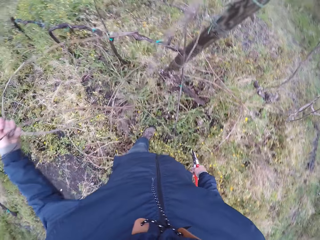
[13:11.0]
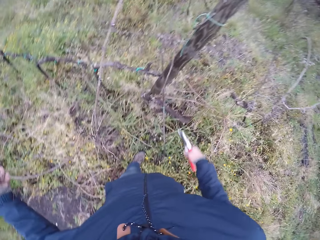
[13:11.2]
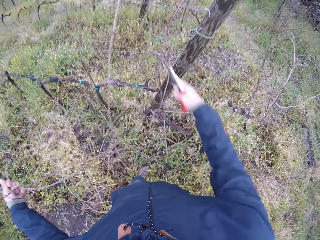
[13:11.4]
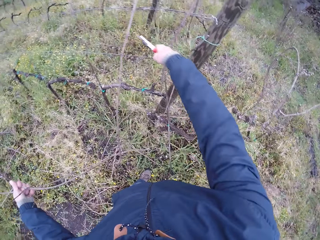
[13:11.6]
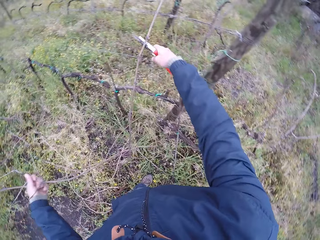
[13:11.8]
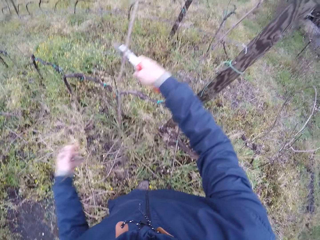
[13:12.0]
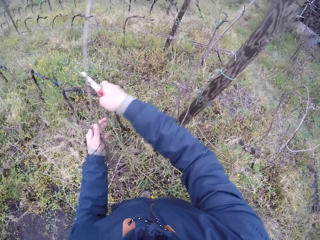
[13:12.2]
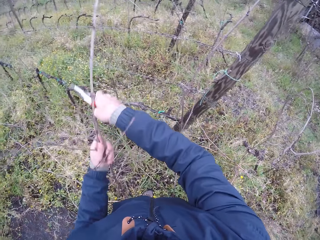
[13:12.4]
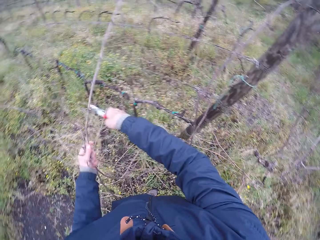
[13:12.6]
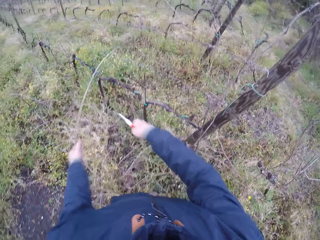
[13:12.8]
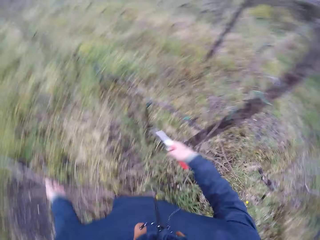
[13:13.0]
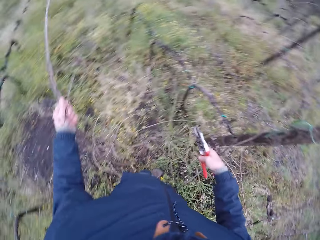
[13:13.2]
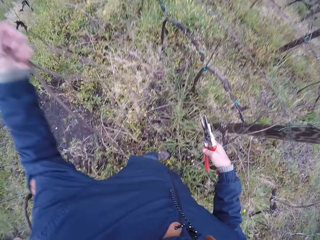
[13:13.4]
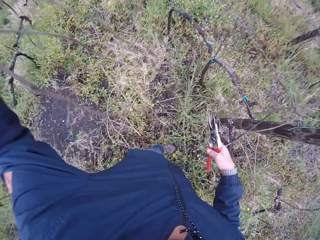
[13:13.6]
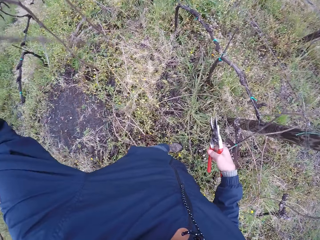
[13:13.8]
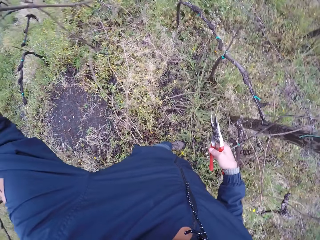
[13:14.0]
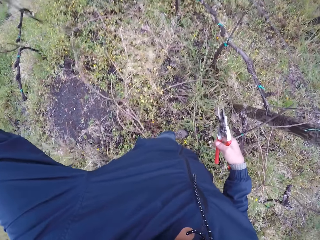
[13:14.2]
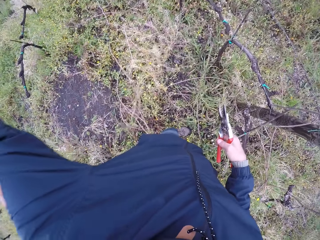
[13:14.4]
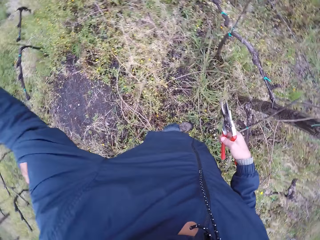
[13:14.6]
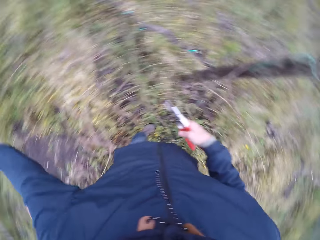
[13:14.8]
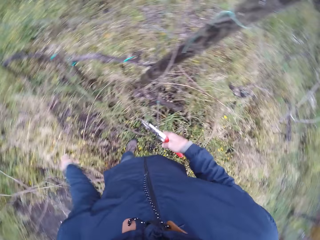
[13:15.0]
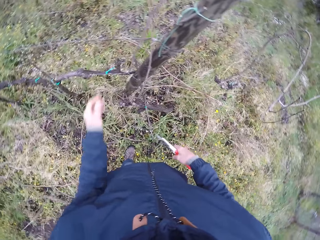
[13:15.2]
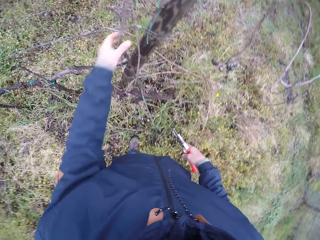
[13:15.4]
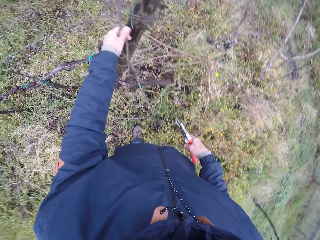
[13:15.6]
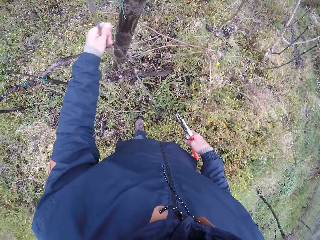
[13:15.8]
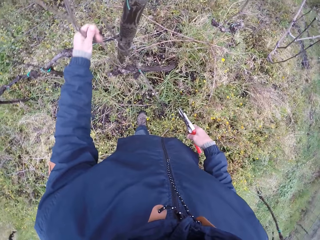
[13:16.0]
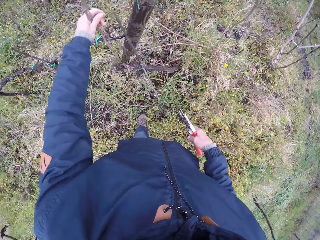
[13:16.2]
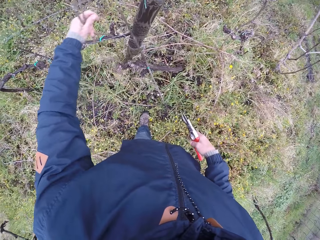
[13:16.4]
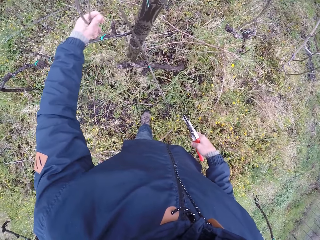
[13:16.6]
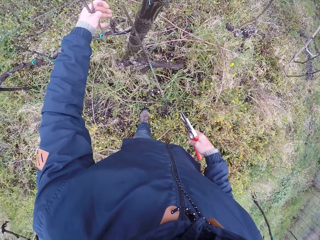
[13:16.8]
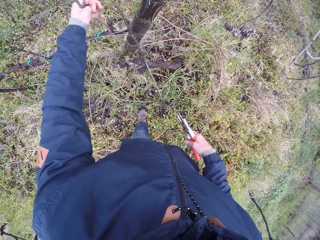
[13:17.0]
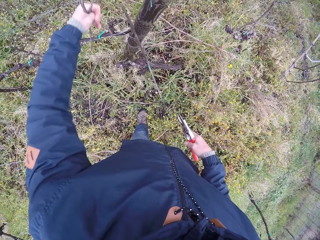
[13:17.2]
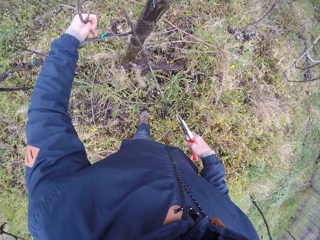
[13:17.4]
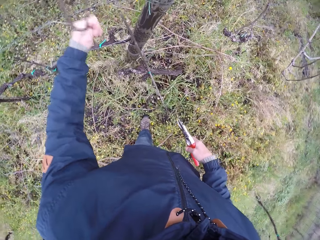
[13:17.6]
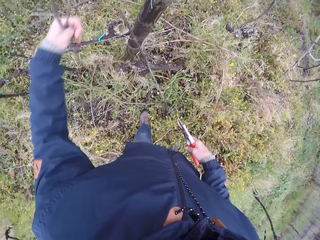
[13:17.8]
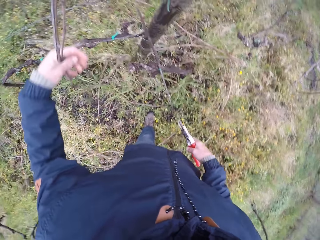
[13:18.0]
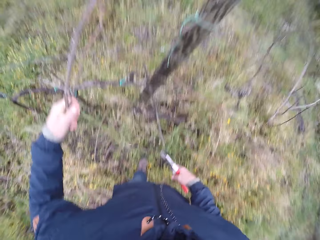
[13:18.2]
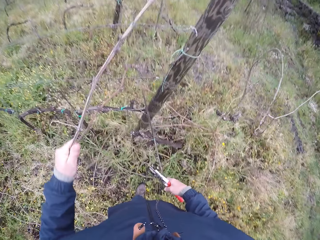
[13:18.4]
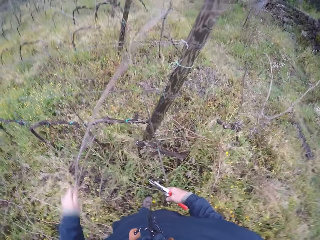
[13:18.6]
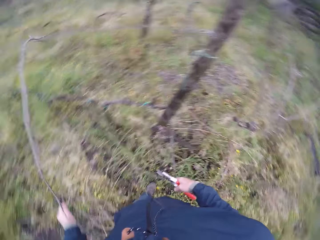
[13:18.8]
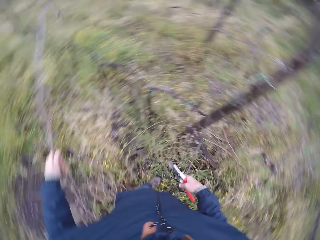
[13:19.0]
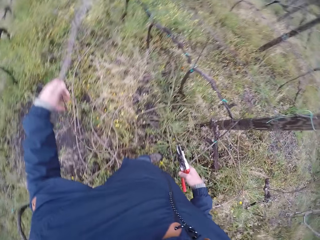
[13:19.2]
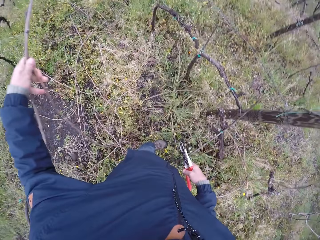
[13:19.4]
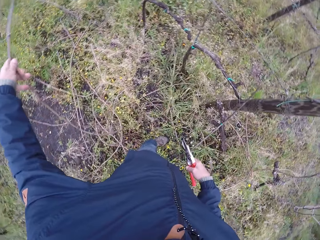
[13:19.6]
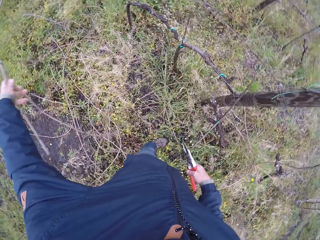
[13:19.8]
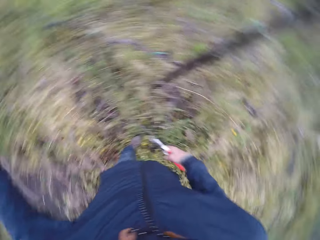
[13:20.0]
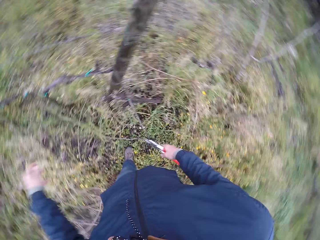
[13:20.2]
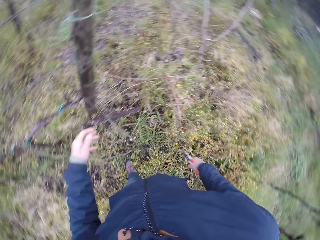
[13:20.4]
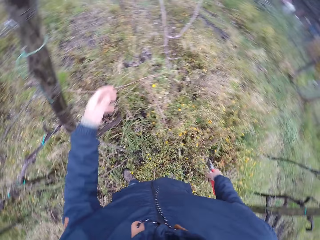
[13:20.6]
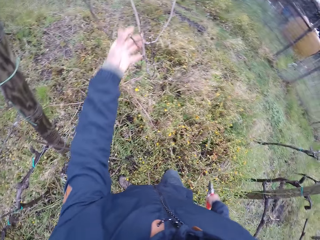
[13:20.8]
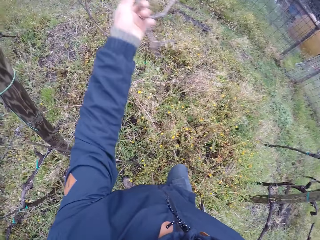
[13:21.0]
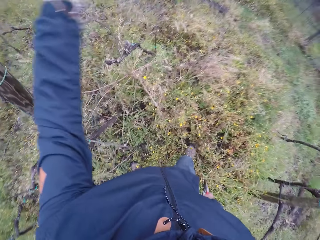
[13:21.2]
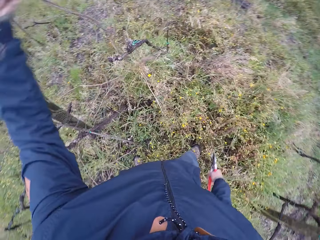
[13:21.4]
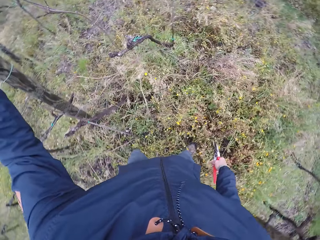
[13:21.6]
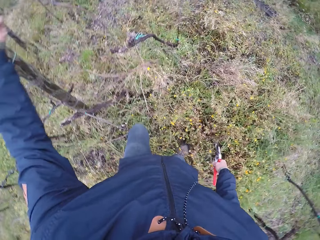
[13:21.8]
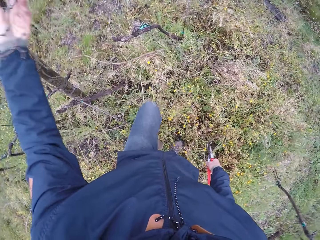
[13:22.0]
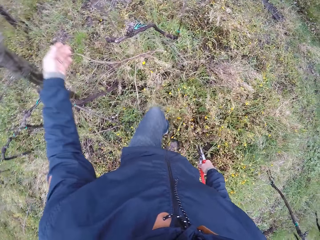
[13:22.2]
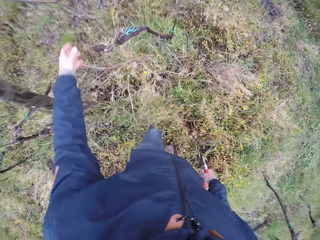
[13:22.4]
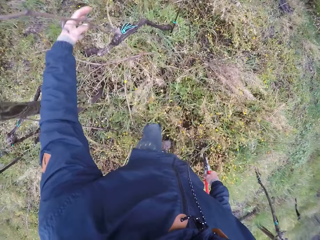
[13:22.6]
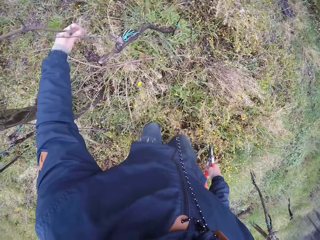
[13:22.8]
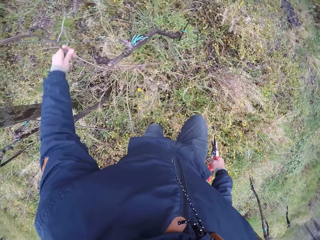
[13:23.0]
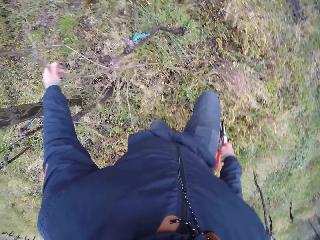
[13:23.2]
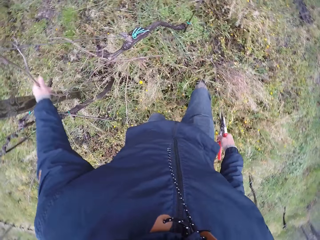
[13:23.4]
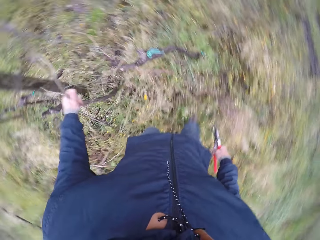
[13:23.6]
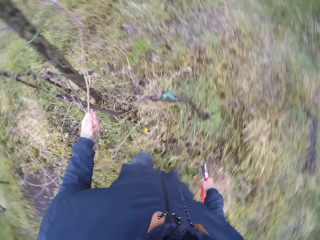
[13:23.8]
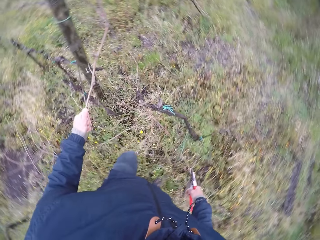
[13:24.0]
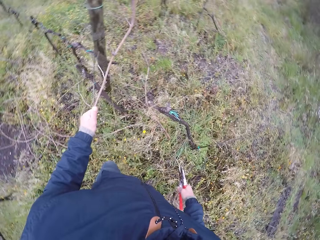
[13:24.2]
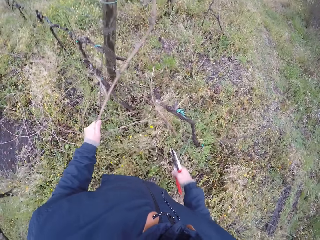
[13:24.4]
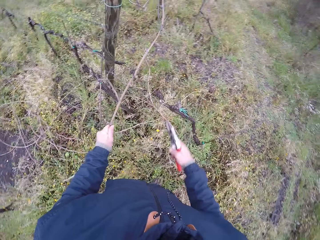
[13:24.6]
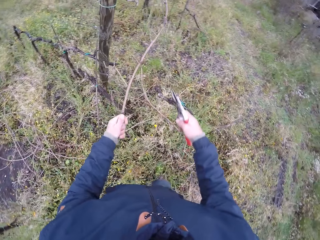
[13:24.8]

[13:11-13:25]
The camera wearer passes a twig with the pruner in his right hand to his left hand. He pulls the twig with his left hand. He drops the twig in his left hand on the ground. He pulls a twig from the mesh wire with his left hand. He drops the twig in his left hand. He touches a twig with his left hand. He pulls the twig from the mesh wire with his left hand.

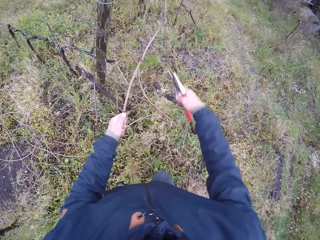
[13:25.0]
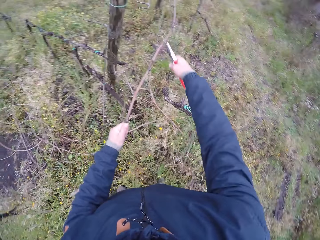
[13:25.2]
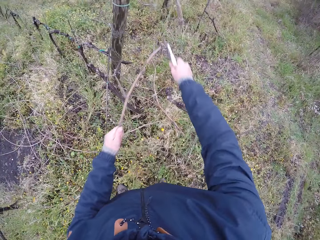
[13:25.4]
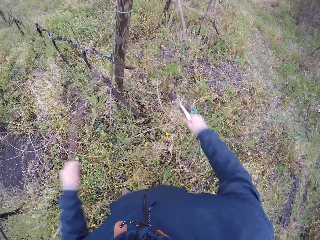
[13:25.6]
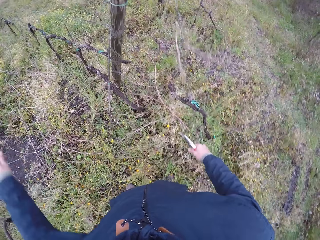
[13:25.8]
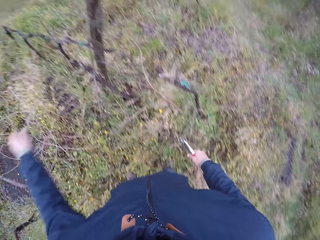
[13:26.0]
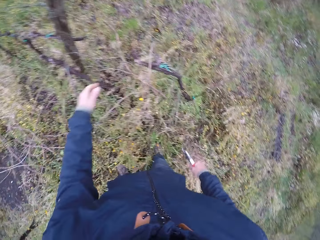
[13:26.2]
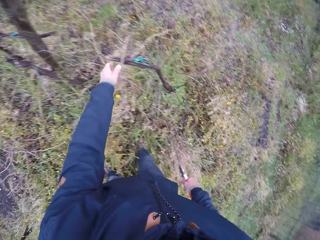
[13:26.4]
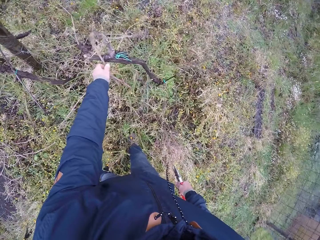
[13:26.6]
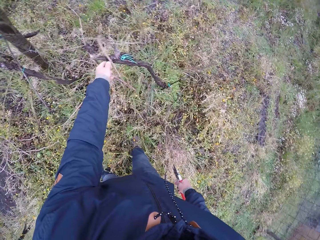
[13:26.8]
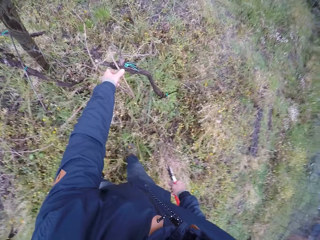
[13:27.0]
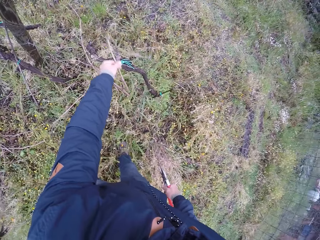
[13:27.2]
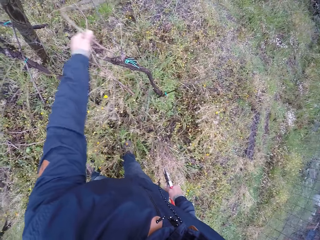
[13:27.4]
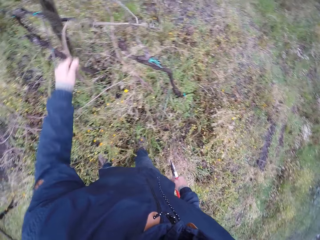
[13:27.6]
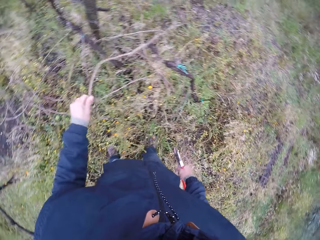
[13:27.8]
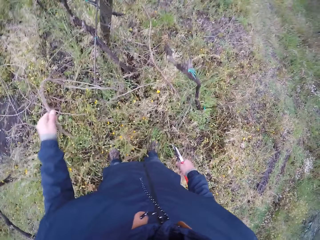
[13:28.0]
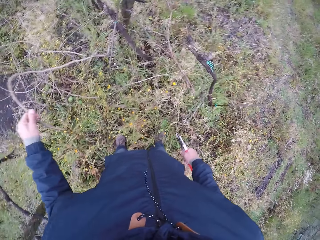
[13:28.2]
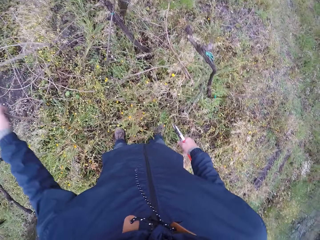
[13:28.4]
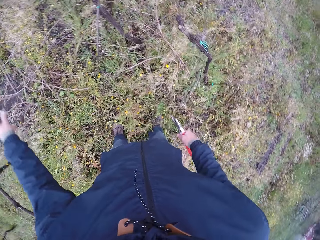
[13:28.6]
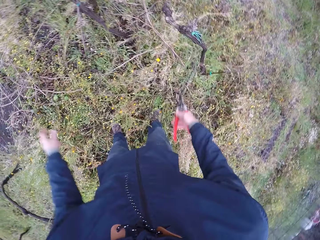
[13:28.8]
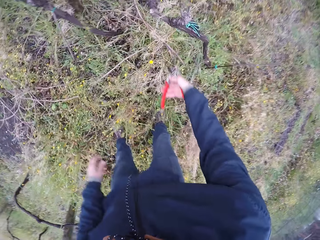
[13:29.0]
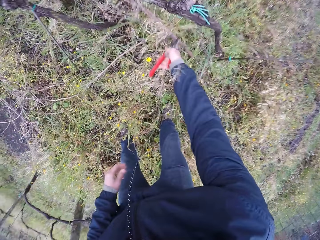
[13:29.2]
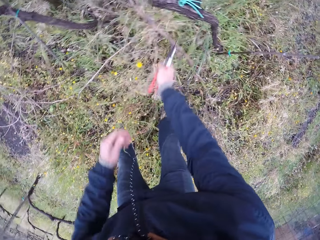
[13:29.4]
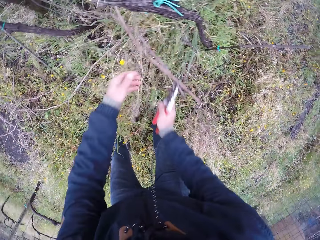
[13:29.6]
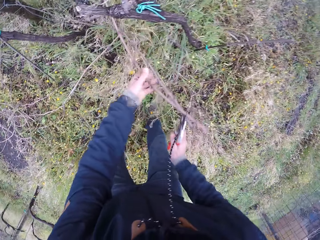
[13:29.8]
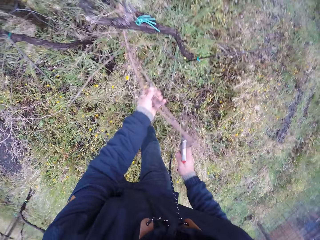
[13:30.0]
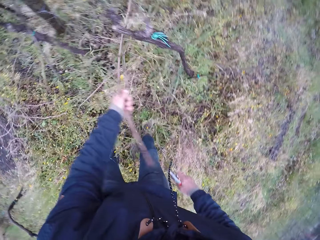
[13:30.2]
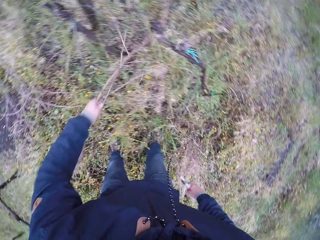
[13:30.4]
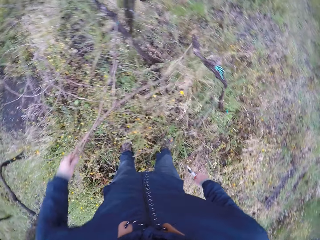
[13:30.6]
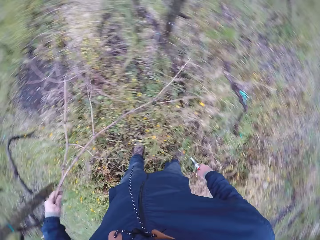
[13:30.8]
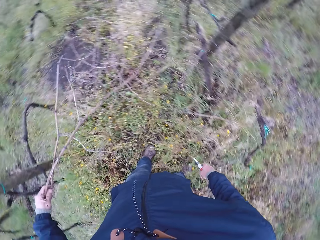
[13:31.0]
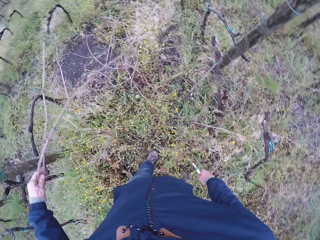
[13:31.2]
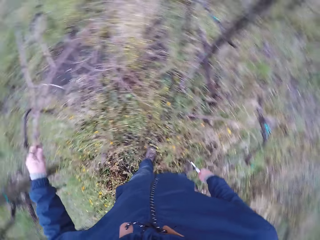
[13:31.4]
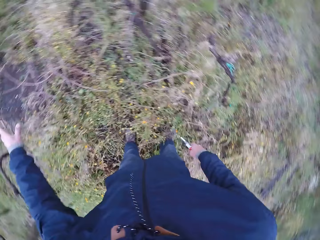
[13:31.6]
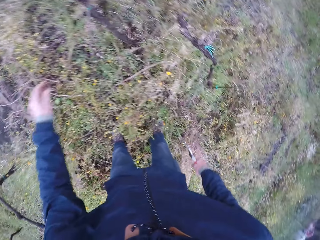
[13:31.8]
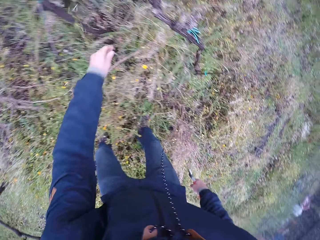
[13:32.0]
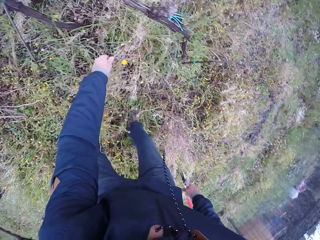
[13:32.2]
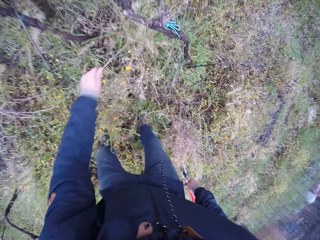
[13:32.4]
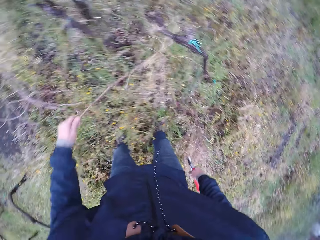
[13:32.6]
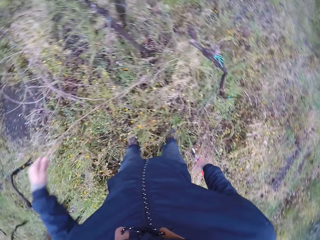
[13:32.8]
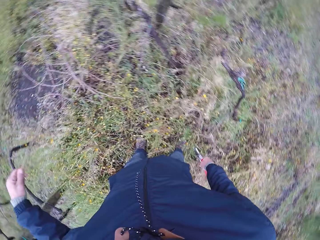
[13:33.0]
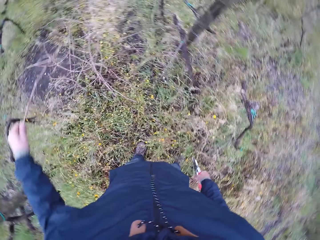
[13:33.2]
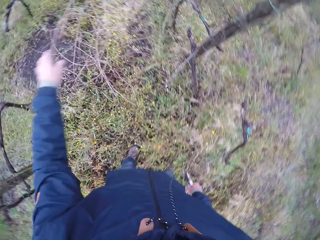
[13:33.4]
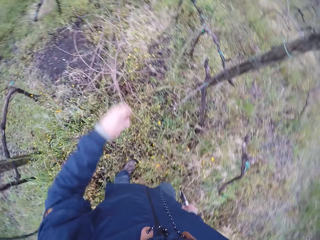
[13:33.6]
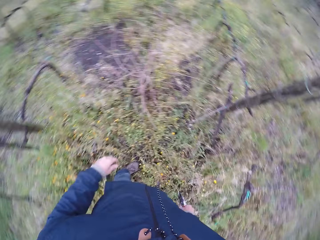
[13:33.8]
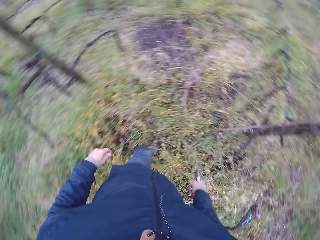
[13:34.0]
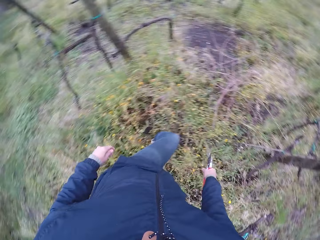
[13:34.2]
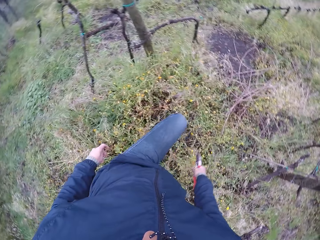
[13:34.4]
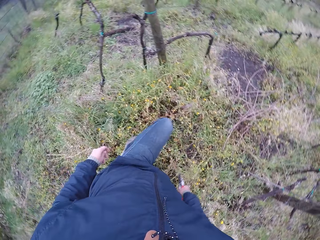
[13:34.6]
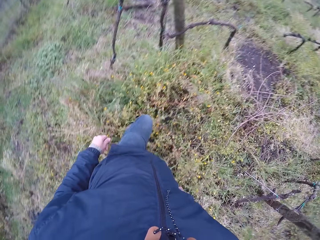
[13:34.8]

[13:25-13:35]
The camera wearer clips the twig with the pruner in his right hand. He drops the twig in his left hand. He pulls a twig from the mesh wire with his left hand. He drops the twig in his left hand on the ground. He passes a twig with the pruner in his right hand to his left hand. He pulls the twig from the mesh wire with his left hand. He drops the twig in his left hand on the ground. He pulls a twig from the mesh wire with his left hand. He drops the twig in his left hand on the ground.
